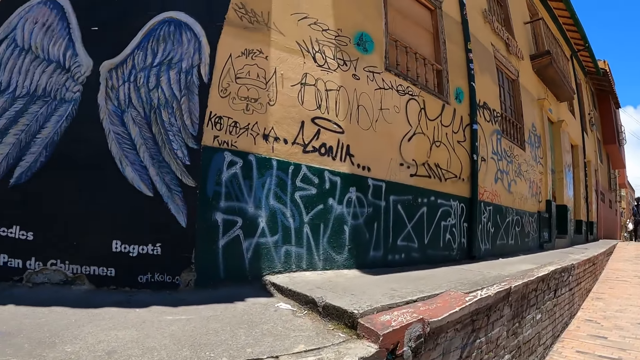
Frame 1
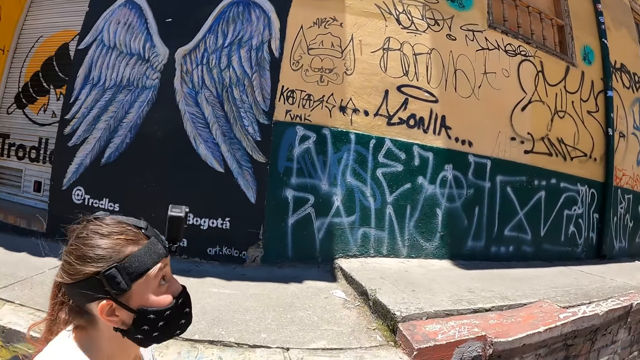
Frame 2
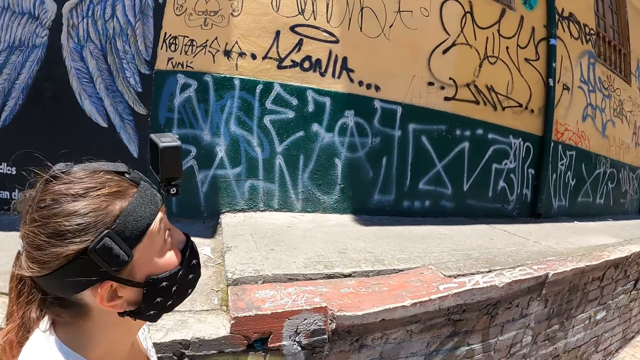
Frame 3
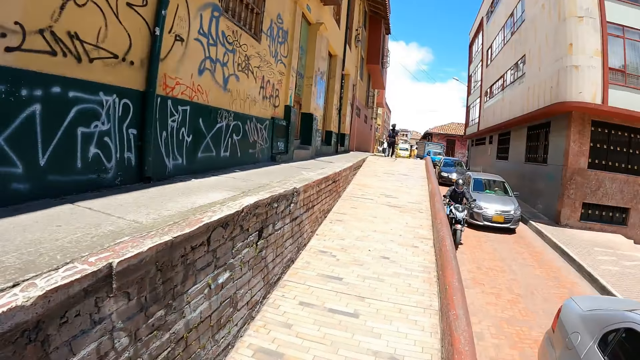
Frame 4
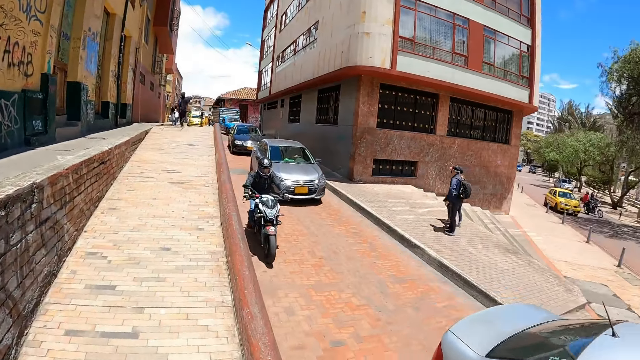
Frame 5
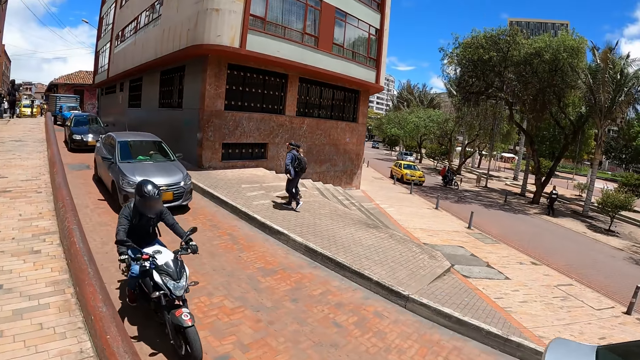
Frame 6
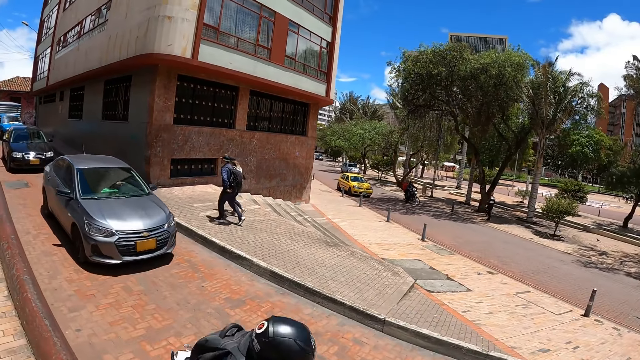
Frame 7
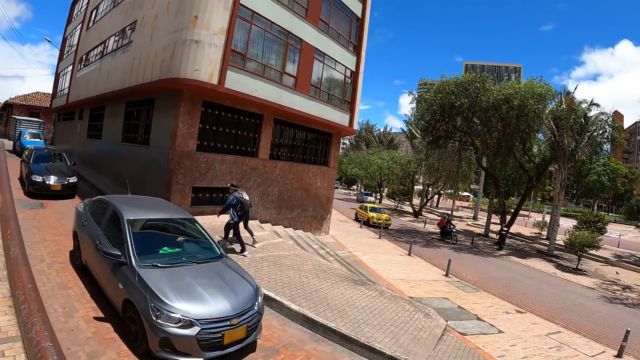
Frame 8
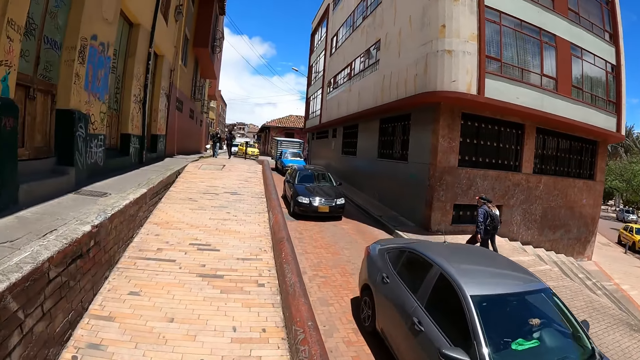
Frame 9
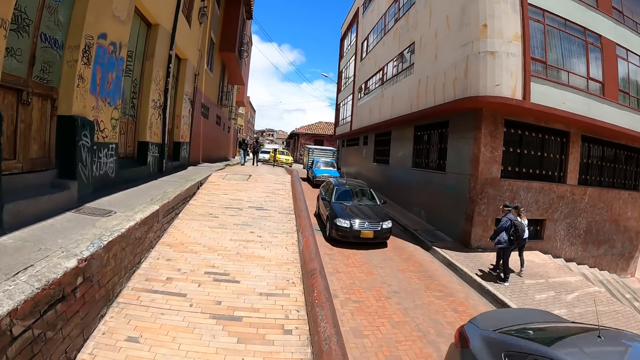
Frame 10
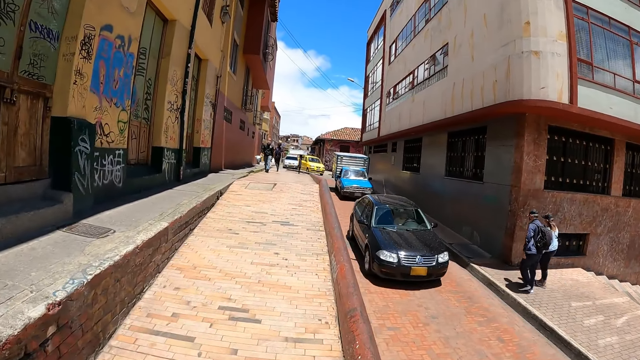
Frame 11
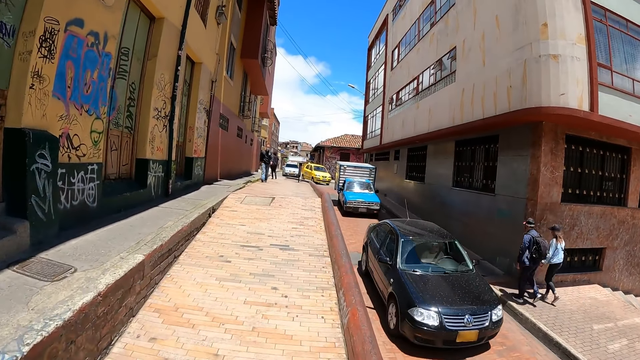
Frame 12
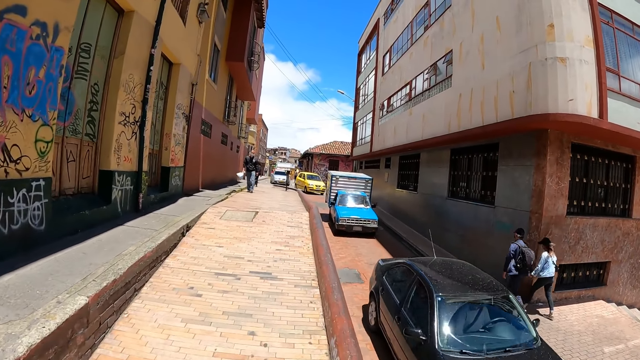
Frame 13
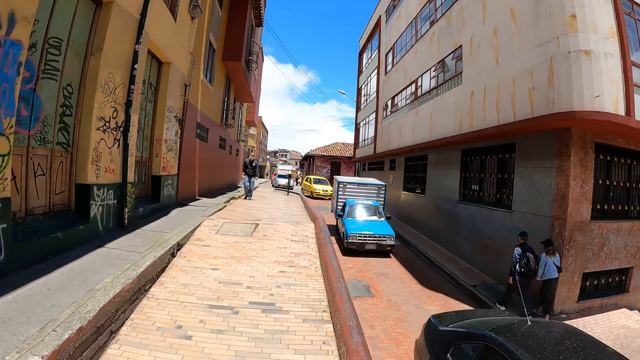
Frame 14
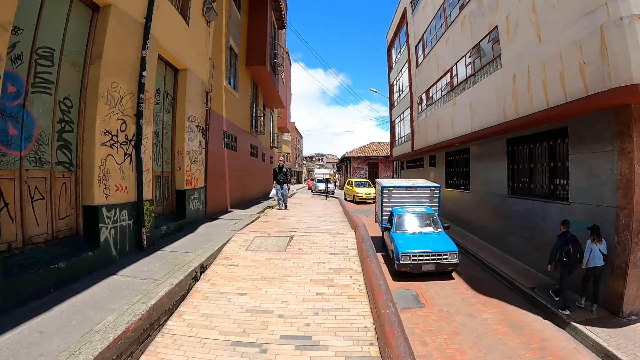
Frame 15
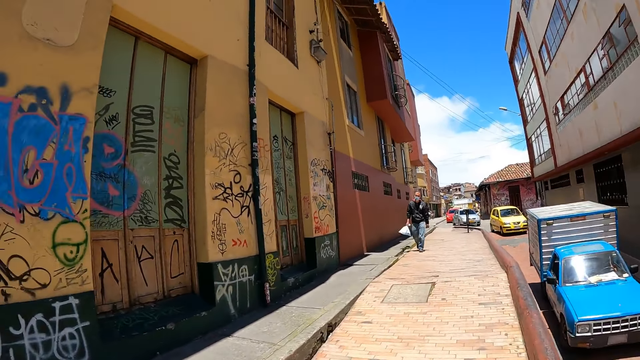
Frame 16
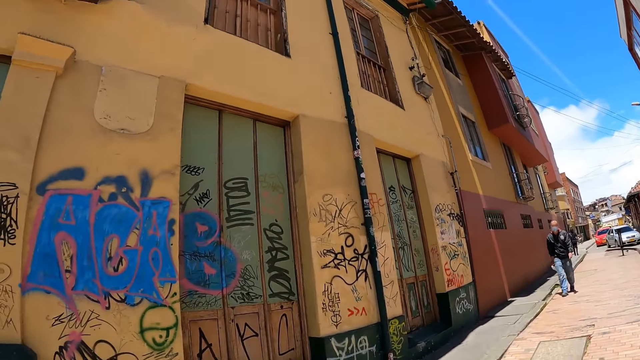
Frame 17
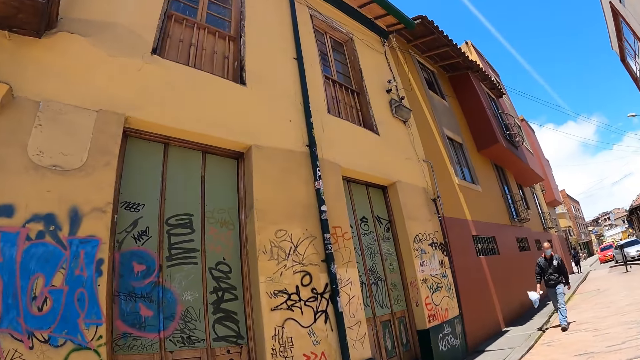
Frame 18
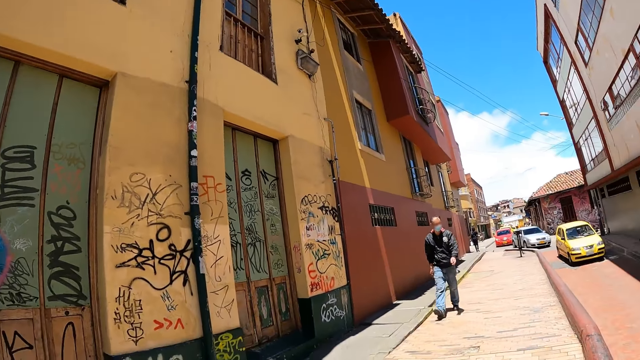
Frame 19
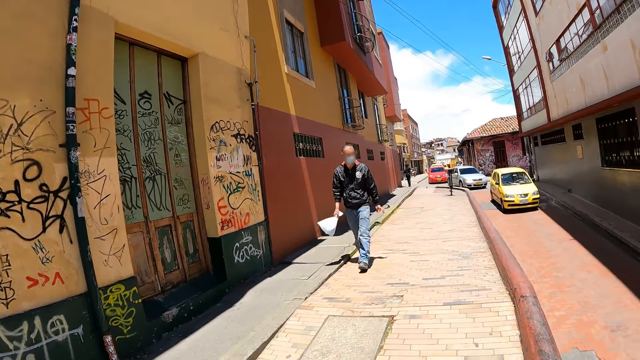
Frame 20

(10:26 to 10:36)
The camera wearer looks around the road. They walk on the side of the road with a person.

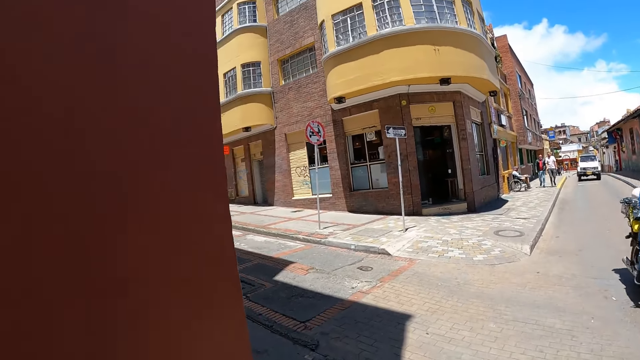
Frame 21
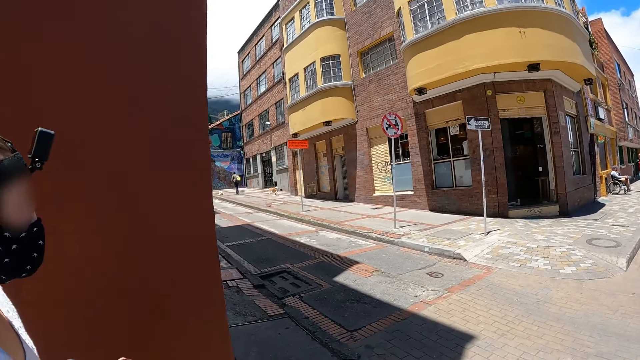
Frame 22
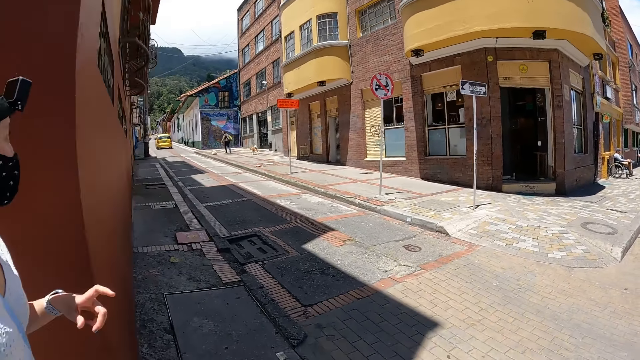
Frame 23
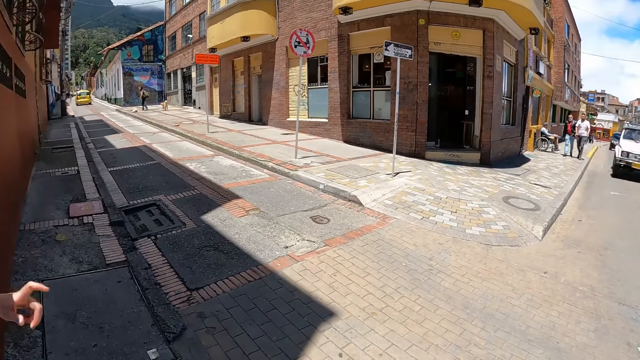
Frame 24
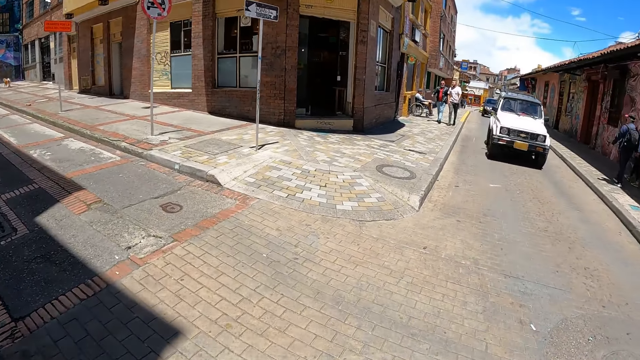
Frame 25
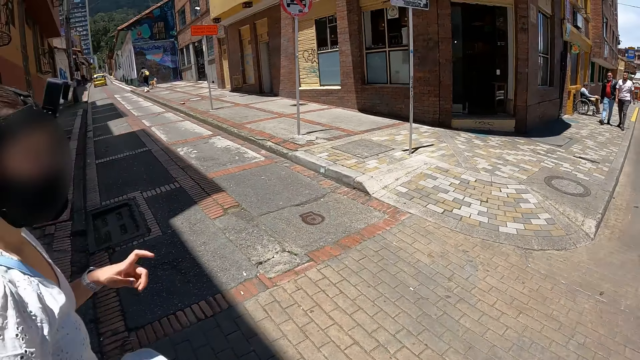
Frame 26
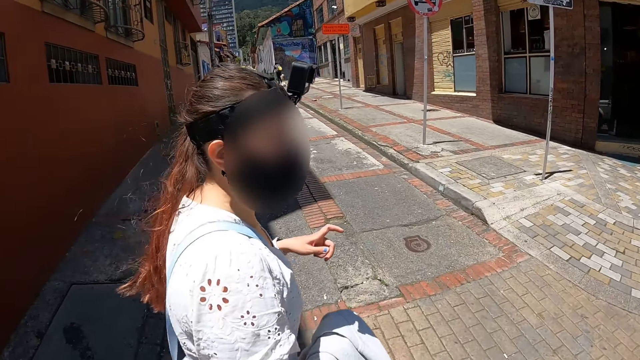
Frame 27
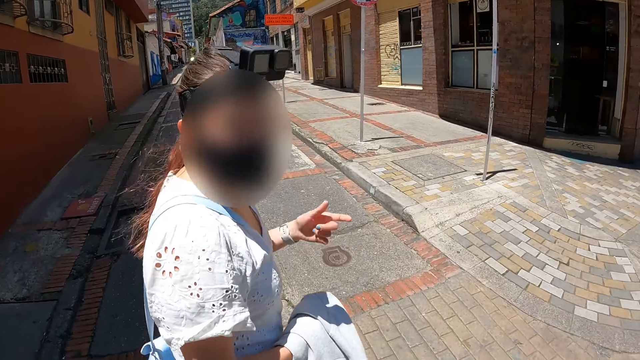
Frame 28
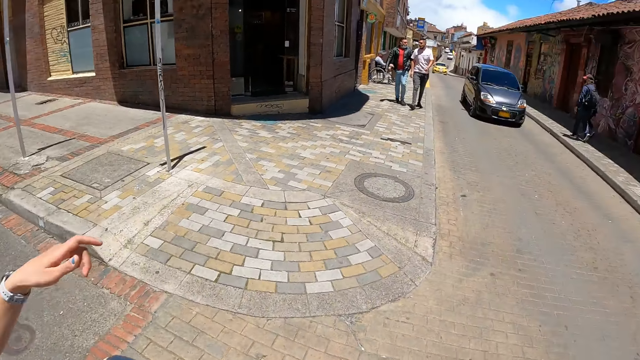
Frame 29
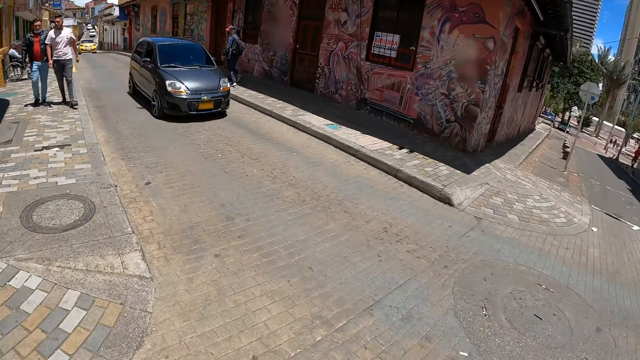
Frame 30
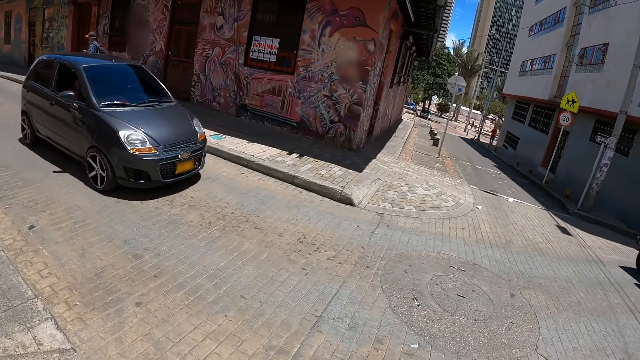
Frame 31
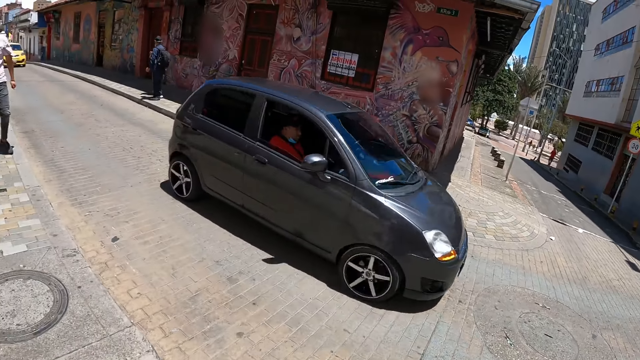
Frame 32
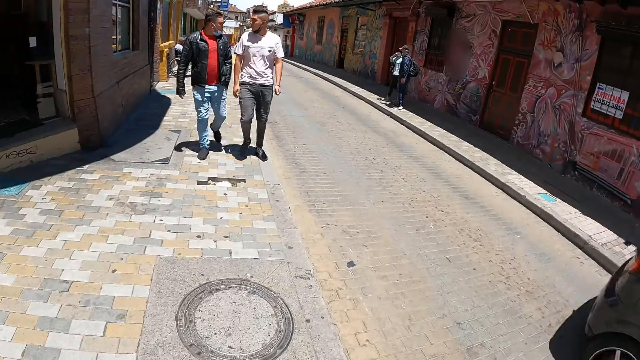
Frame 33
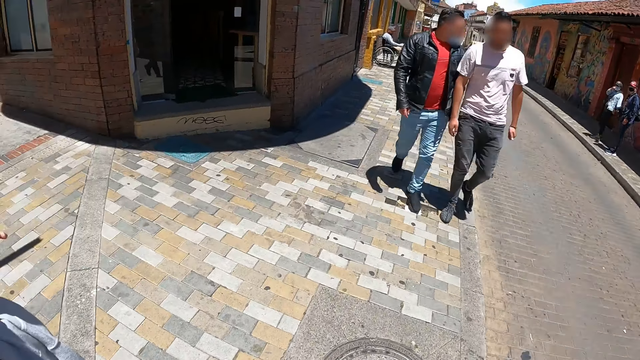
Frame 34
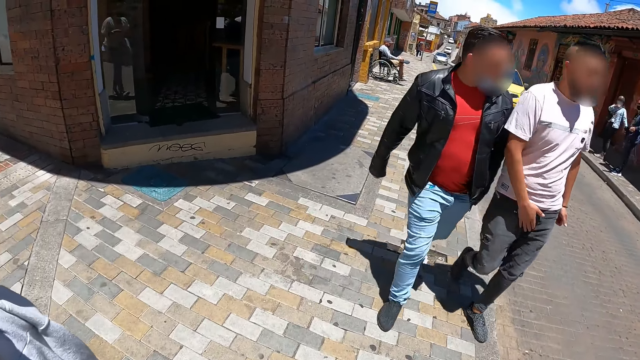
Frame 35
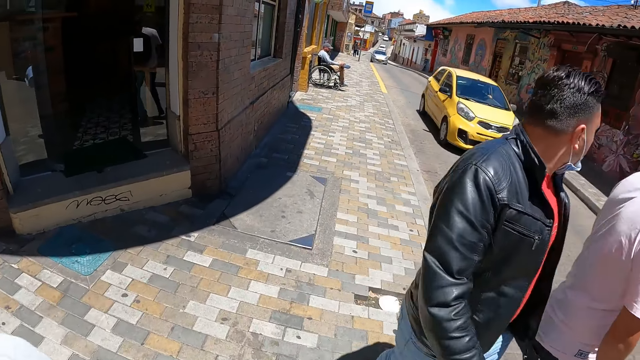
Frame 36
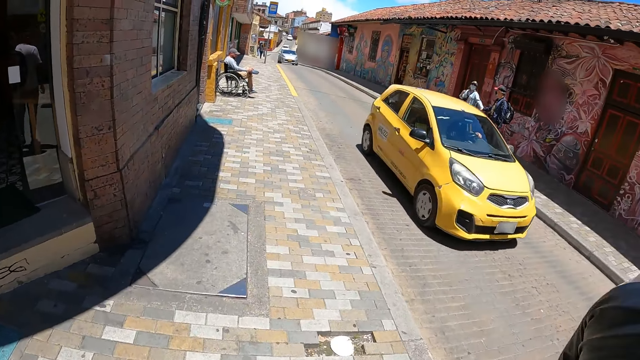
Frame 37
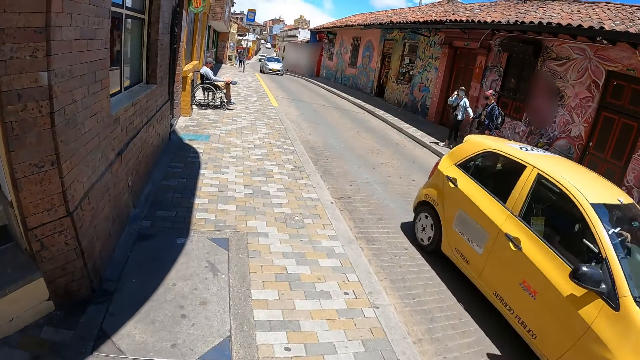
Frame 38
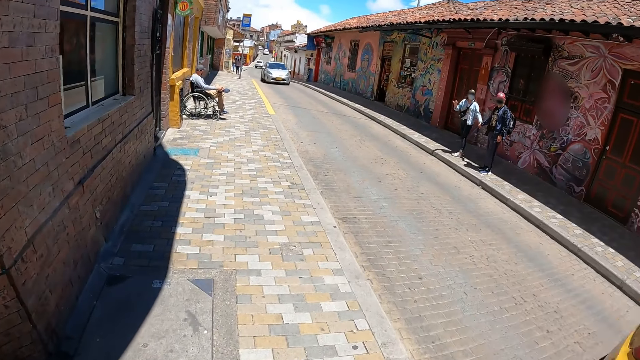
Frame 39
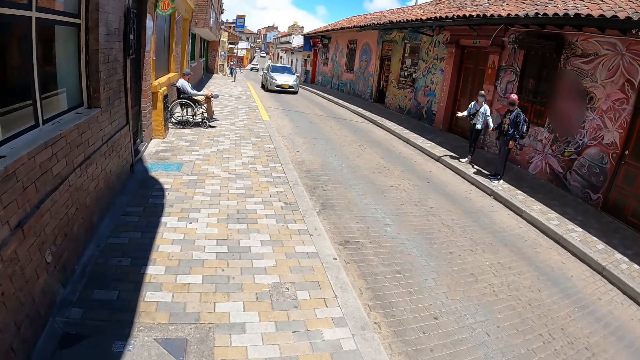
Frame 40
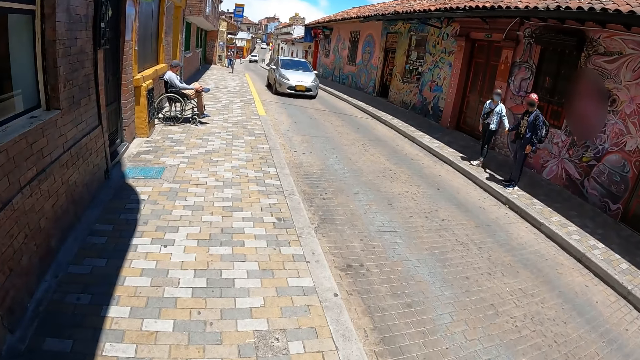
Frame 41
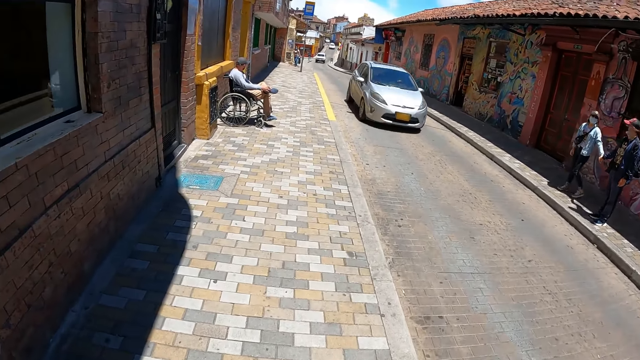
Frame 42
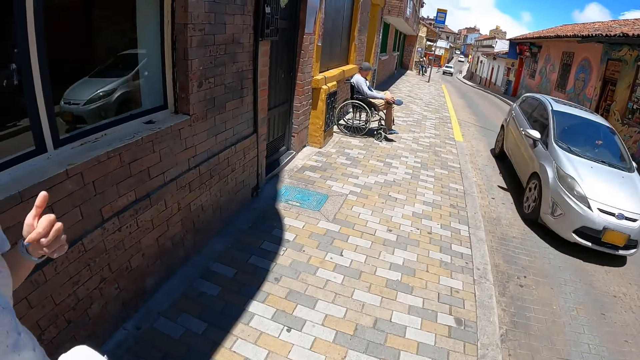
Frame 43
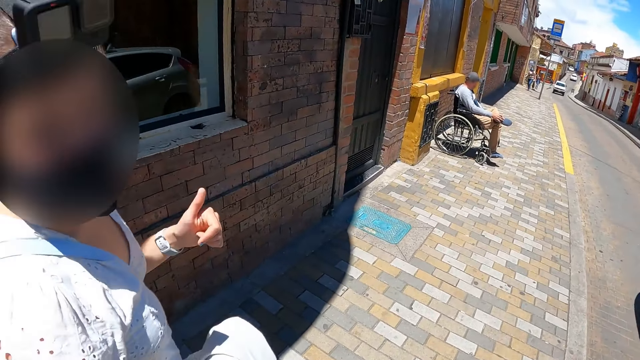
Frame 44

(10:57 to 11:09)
The camera wearer talks to a person on the road. They cross the road with the person. They talk to the person on the road. They walk on the side of the road with the person.
